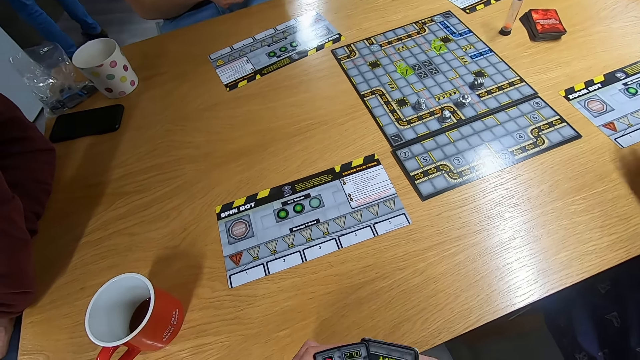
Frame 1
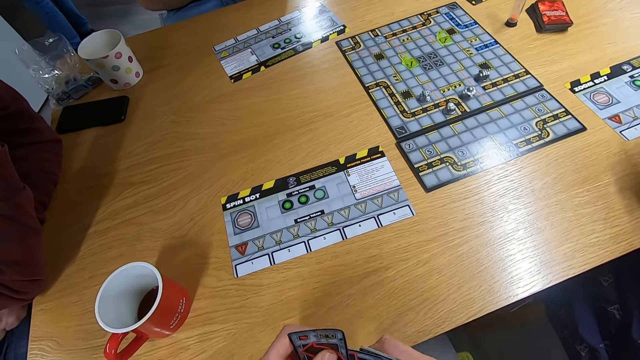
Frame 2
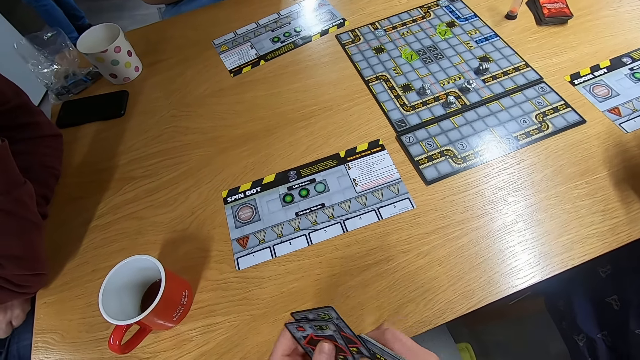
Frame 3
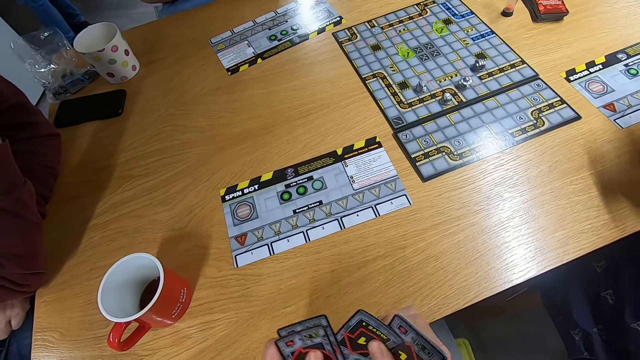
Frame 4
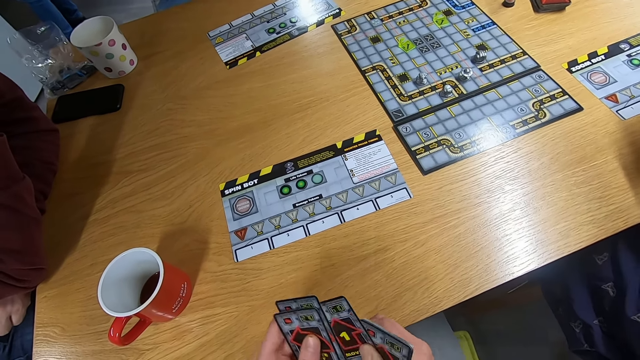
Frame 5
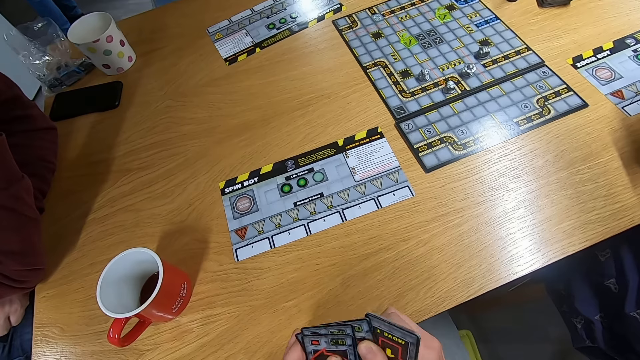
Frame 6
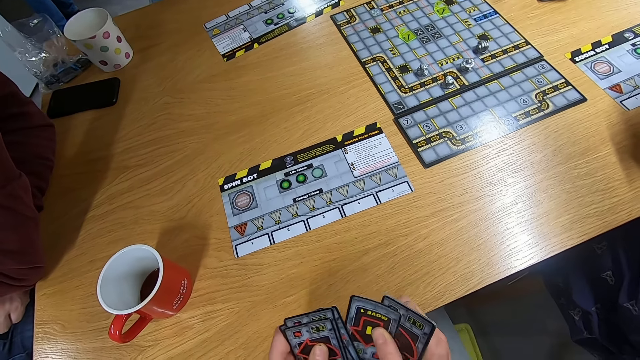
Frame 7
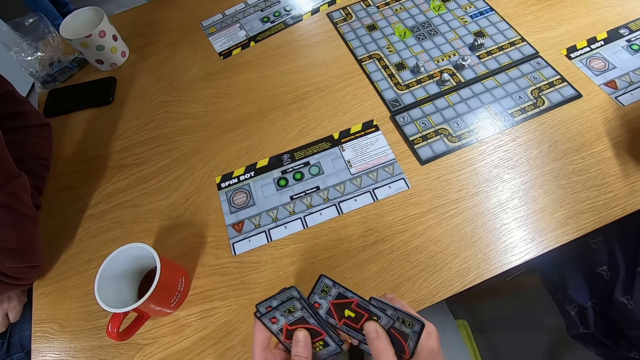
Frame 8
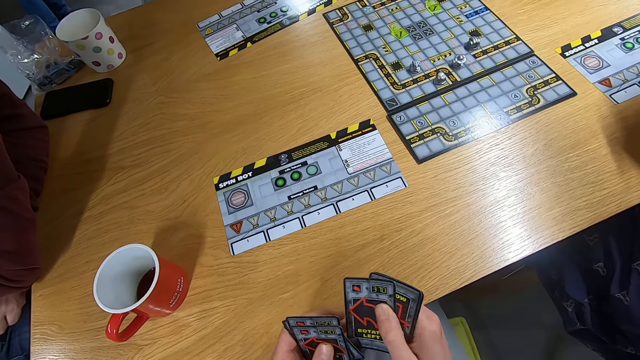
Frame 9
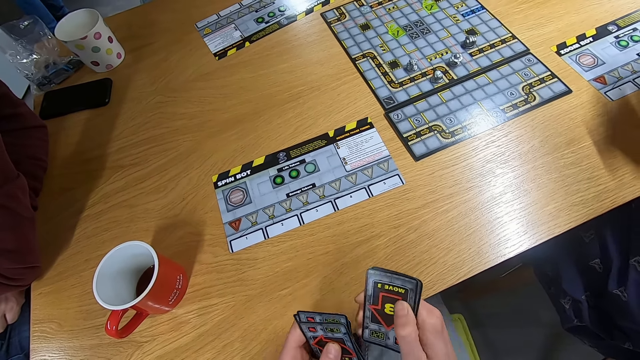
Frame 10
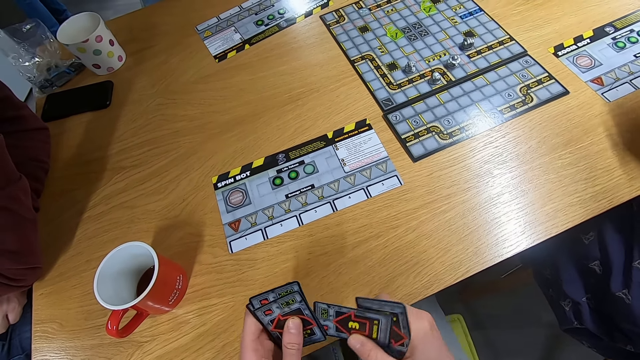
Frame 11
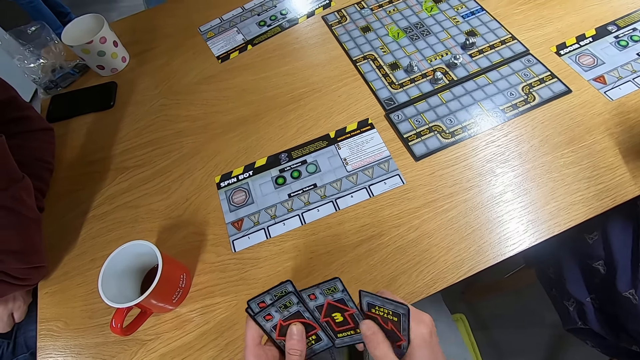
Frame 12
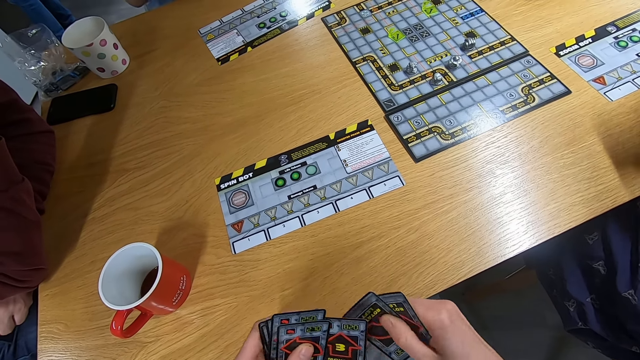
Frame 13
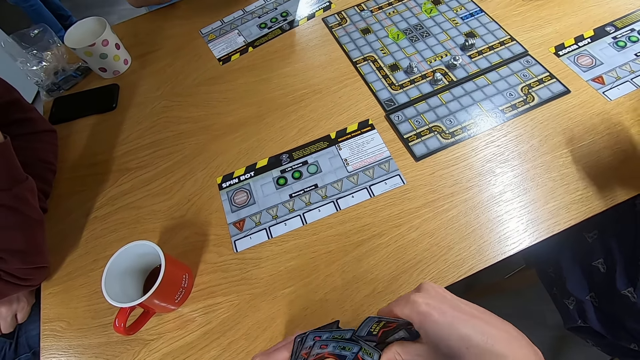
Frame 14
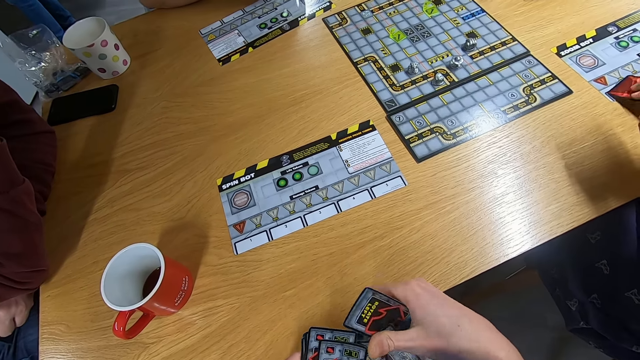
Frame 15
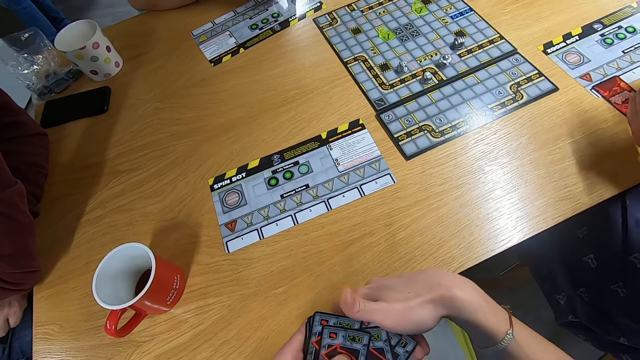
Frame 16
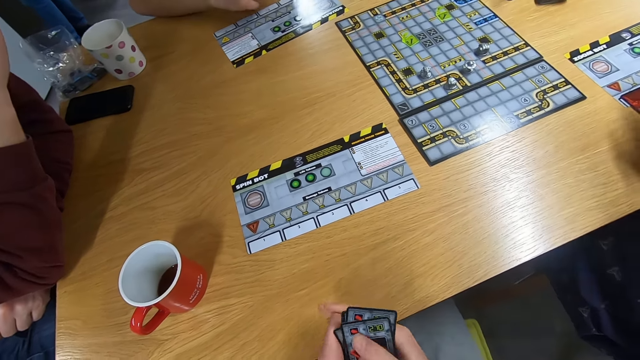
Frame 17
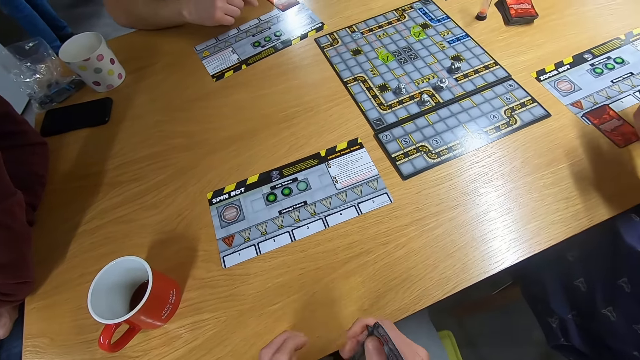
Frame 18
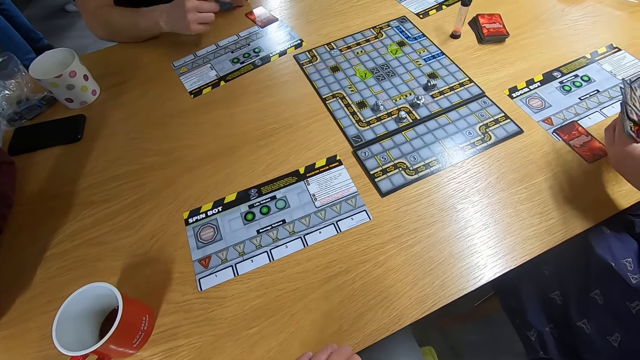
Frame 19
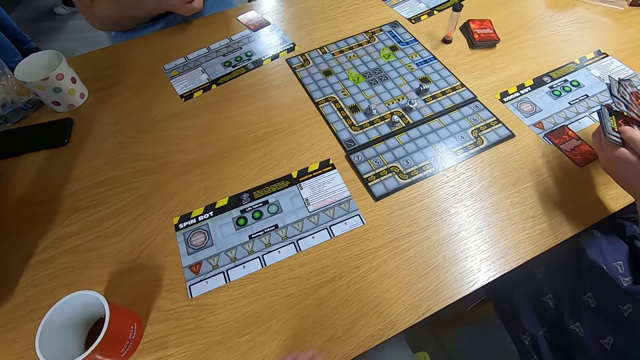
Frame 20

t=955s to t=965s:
The camera wearer shuffles the cards. They arrange the cards. A lady drops the card on the desk and shuffles the cards.

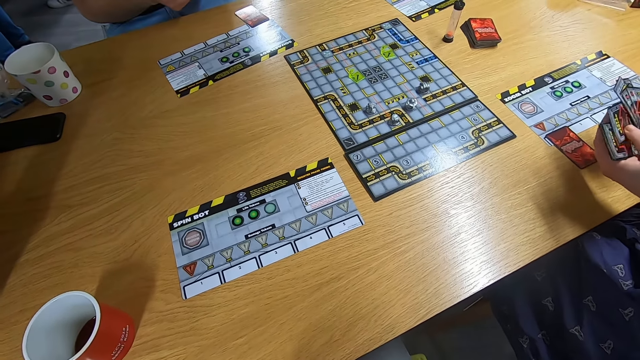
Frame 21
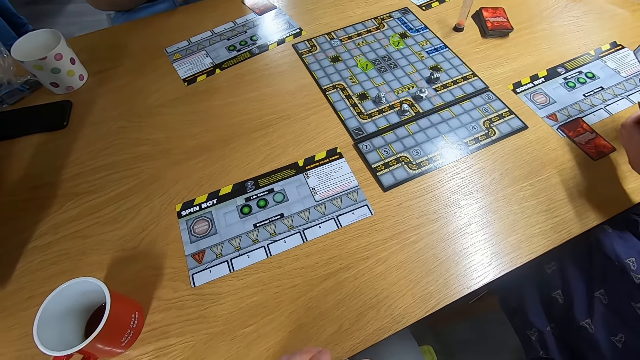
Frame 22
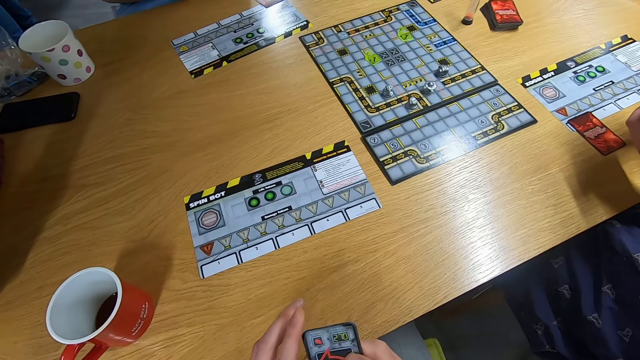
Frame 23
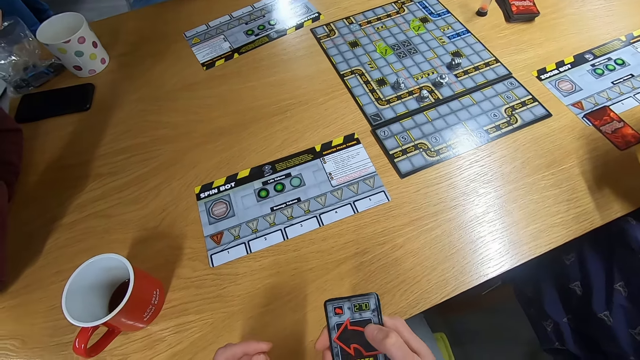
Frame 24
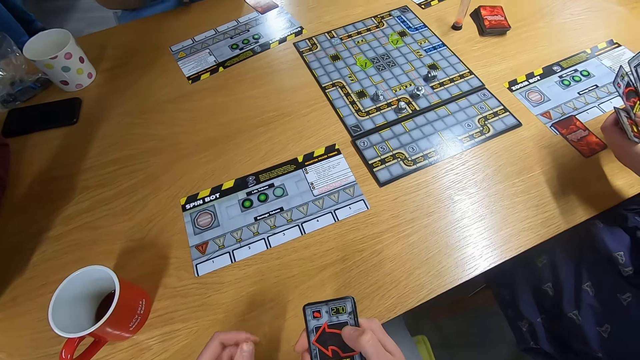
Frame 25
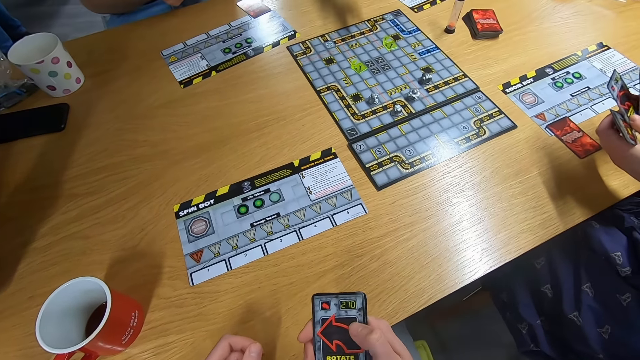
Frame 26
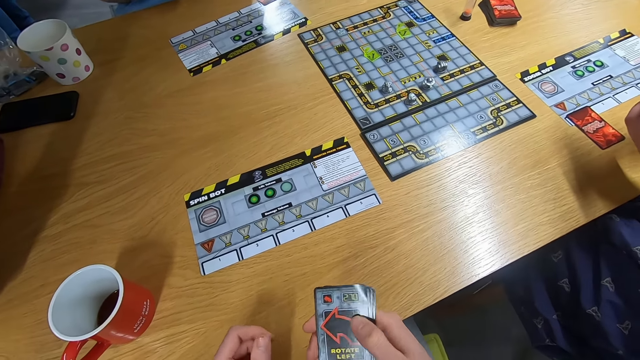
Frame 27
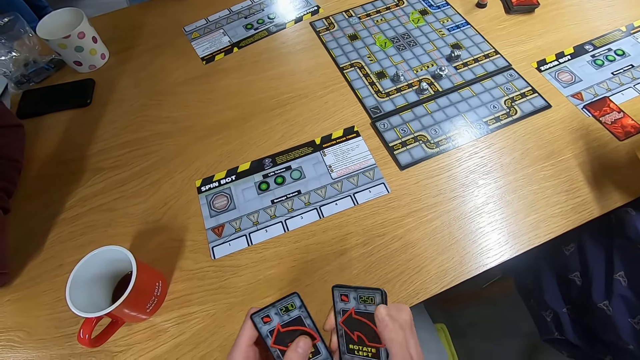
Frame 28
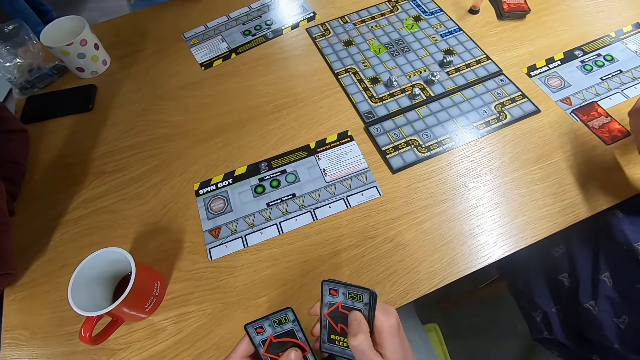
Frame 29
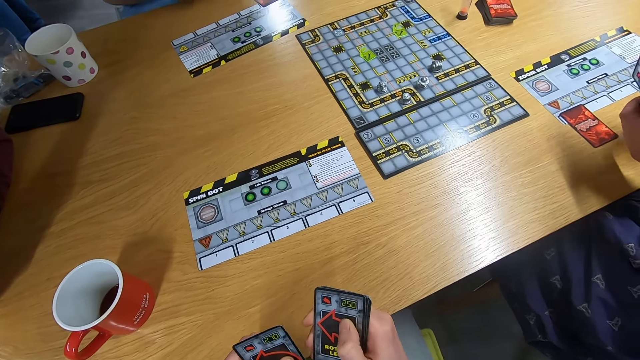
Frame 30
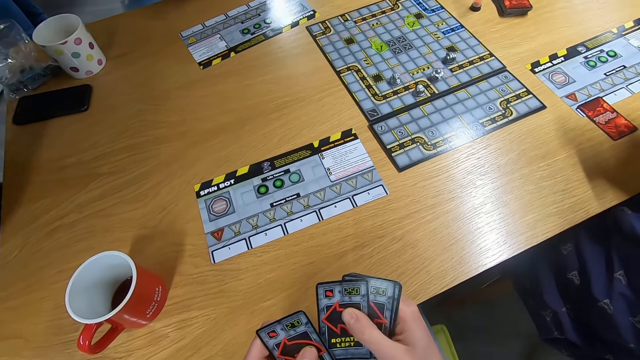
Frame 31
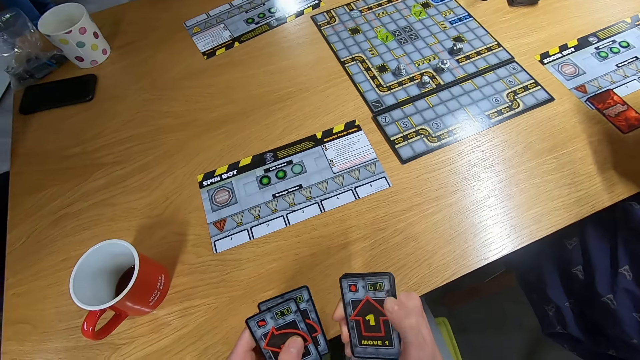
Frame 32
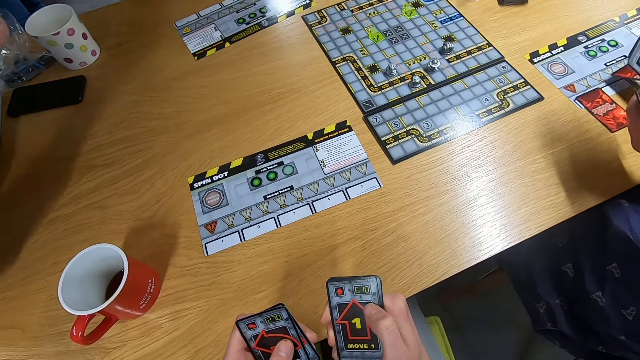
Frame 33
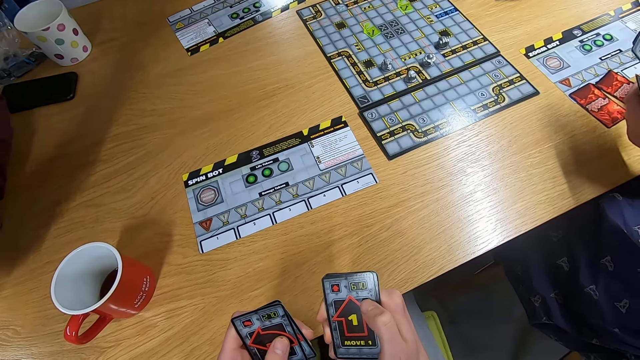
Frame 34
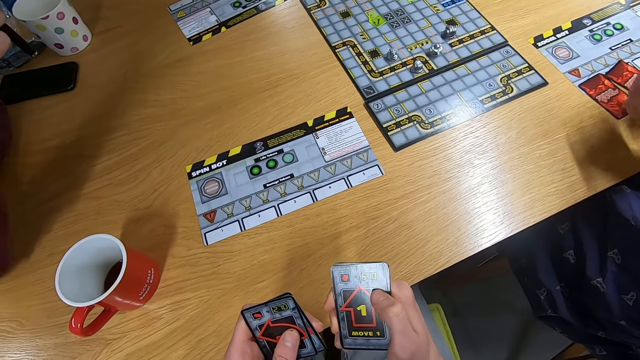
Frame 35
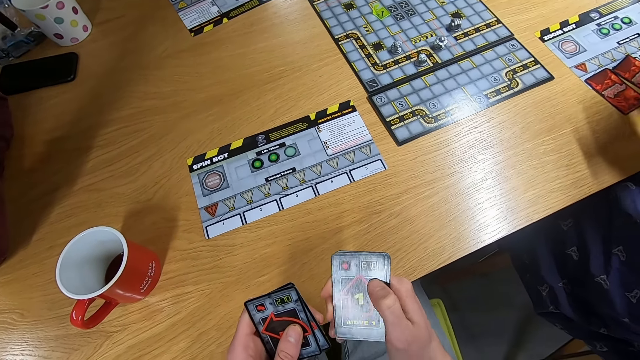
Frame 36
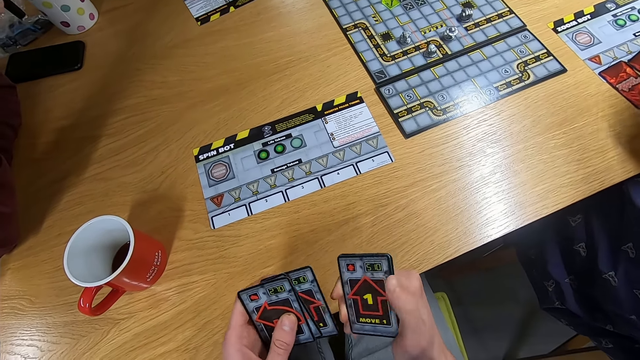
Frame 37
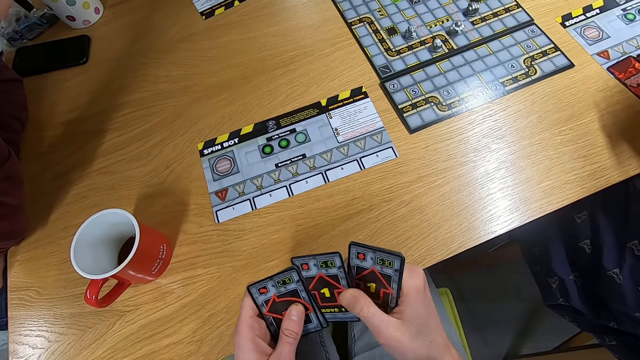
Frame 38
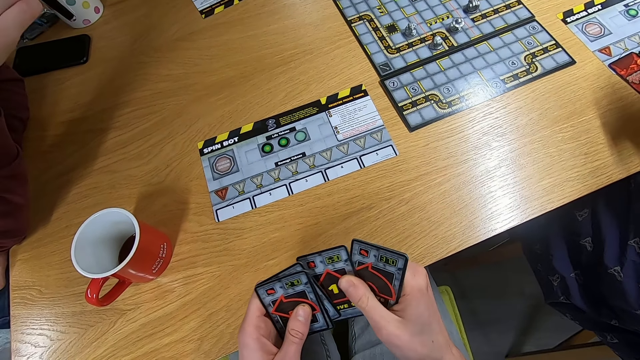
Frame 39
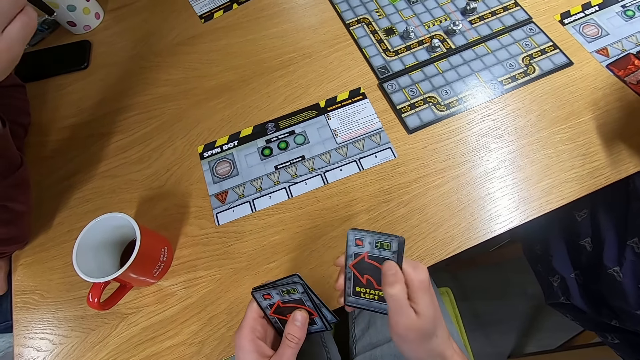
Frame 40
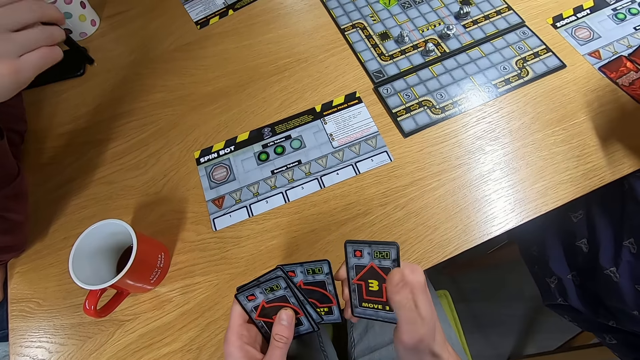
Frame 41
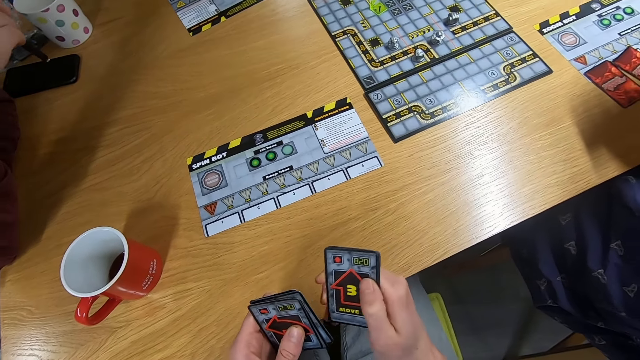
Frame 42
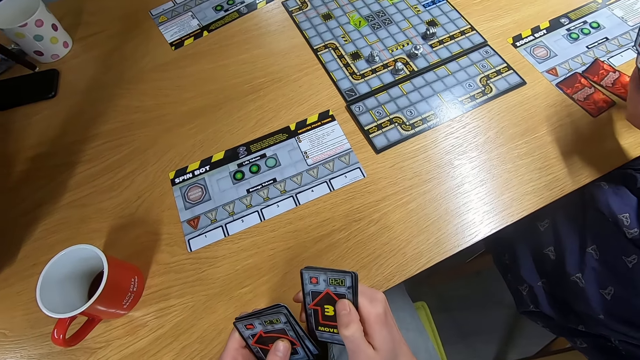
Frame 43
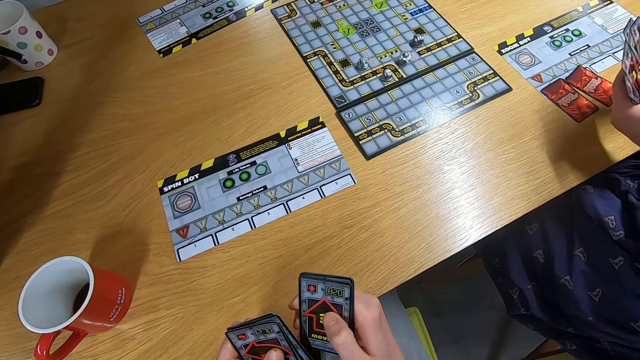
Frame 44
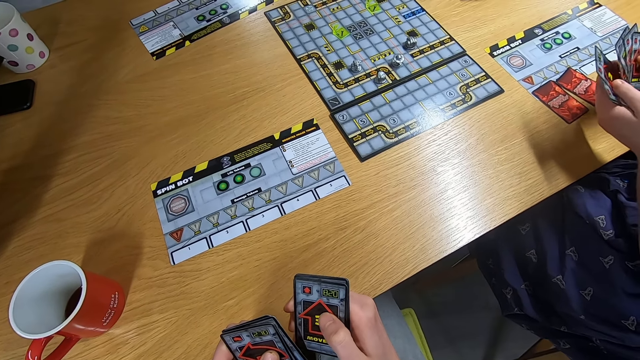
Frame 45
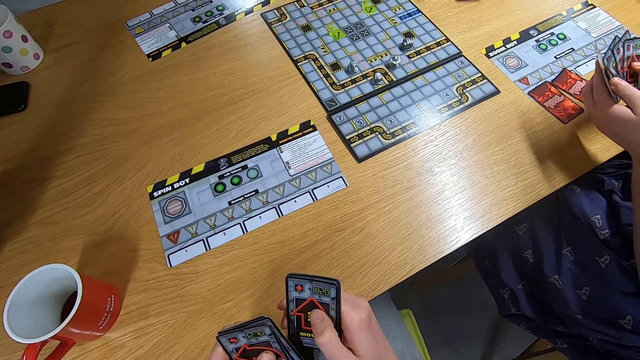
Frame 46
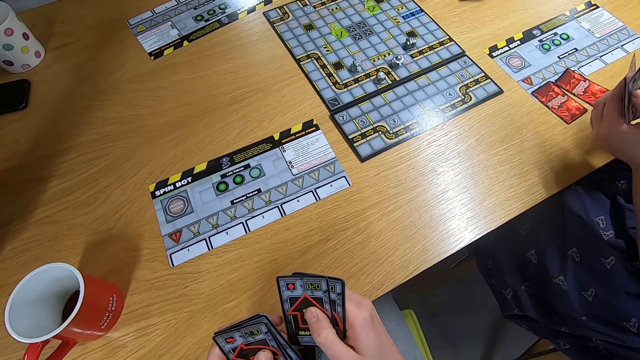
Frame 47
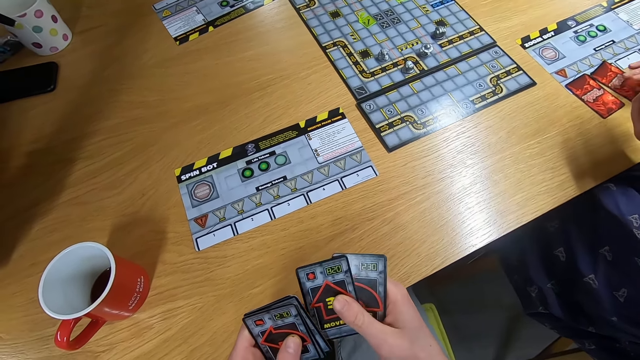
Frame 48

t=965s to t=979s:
The camera wearer stares at the board game. They shuffle the cards. A lady drops the card on the desk. The camera wearer shuffles the cards. They stare at the board game.
